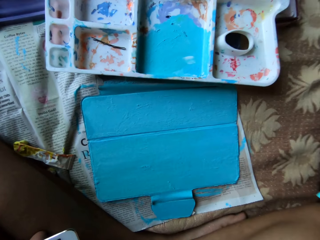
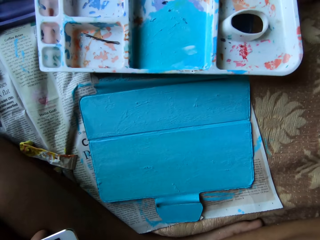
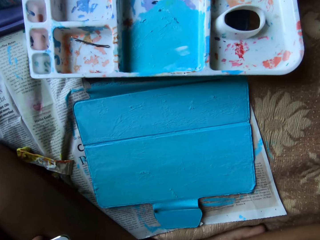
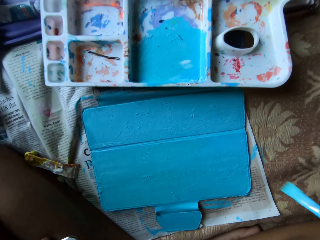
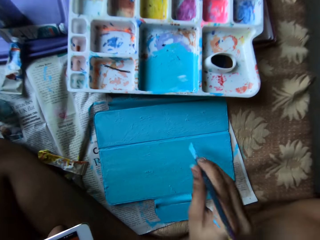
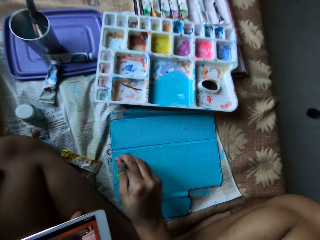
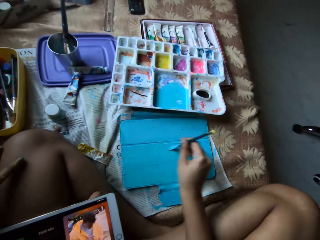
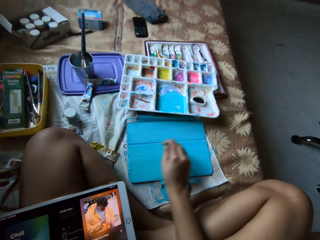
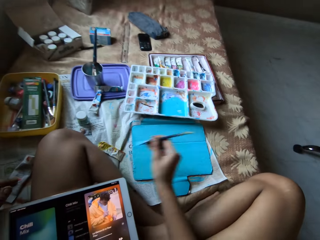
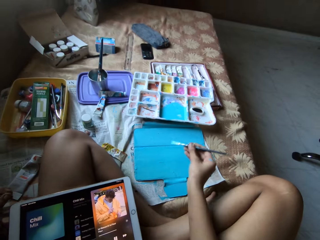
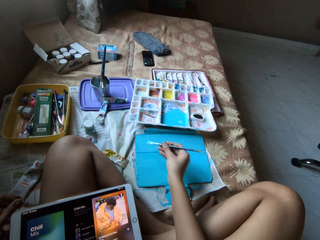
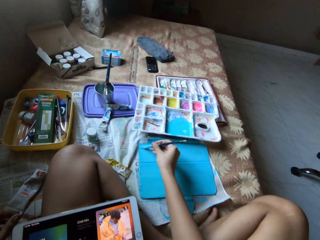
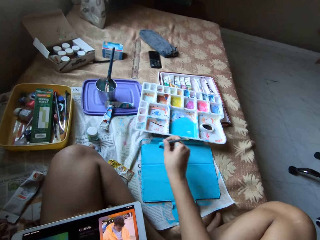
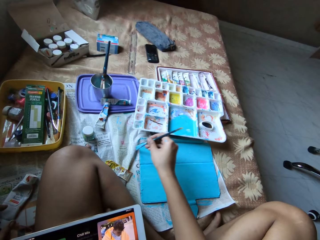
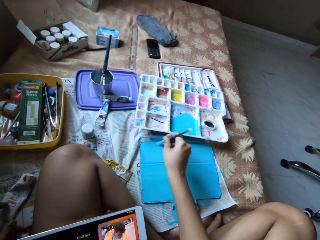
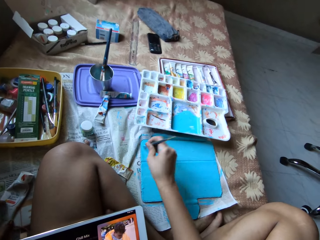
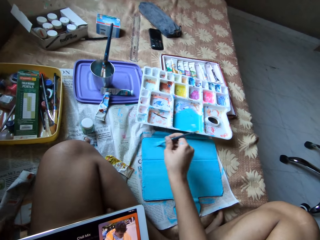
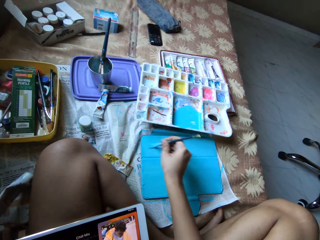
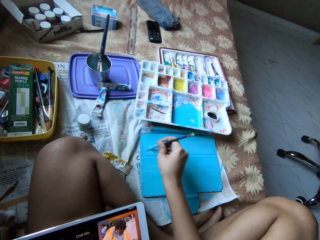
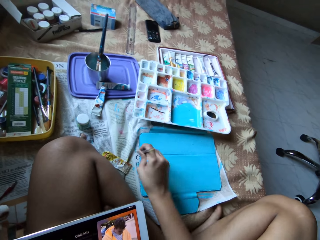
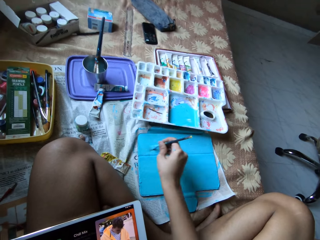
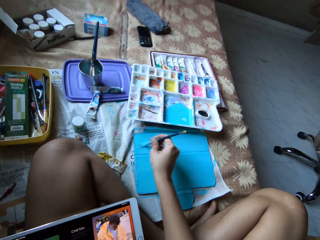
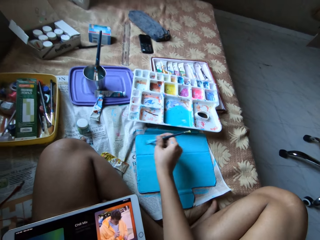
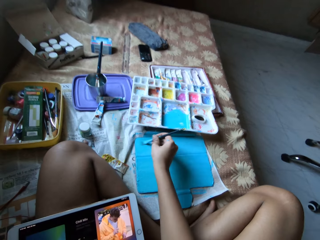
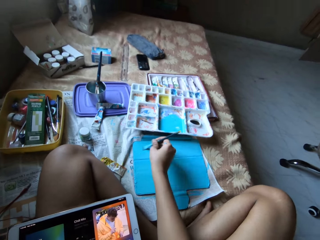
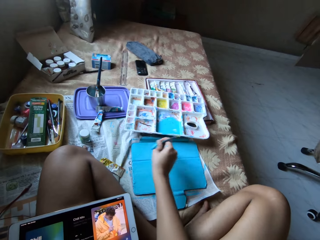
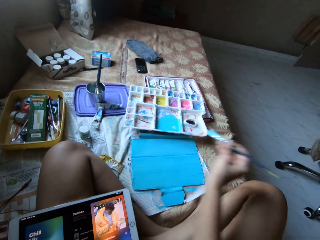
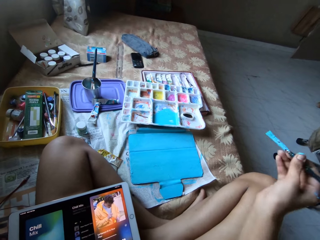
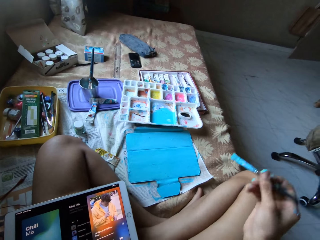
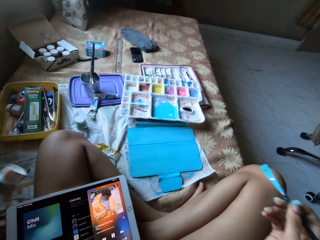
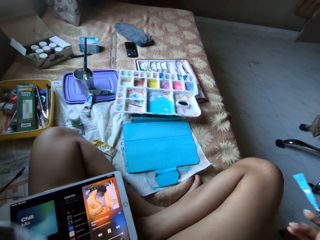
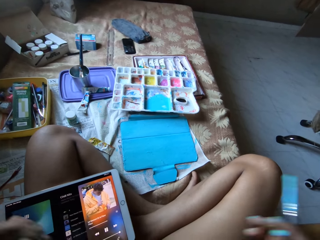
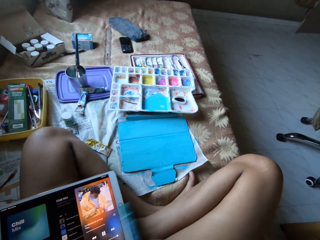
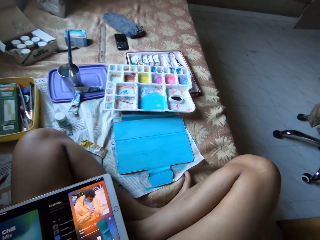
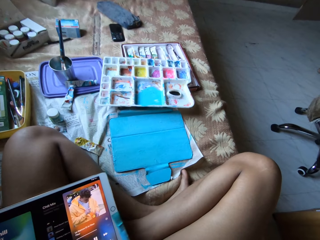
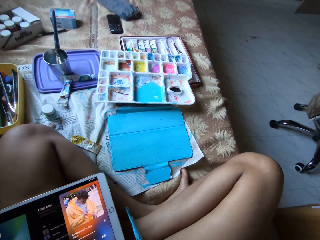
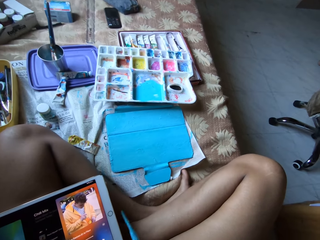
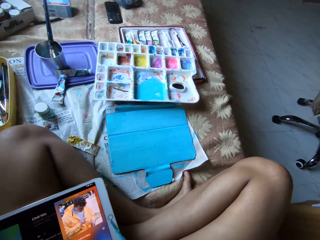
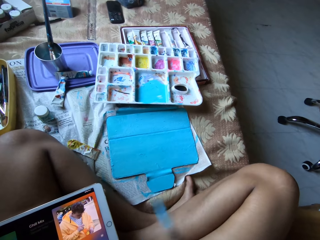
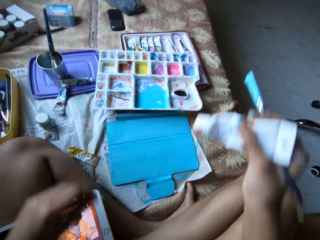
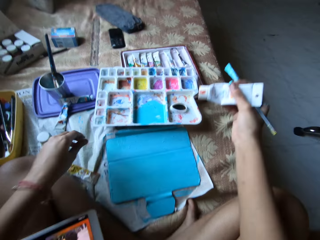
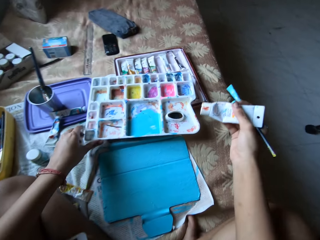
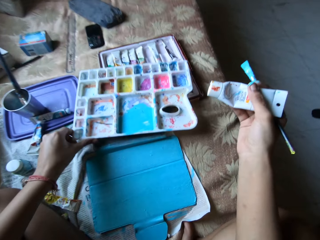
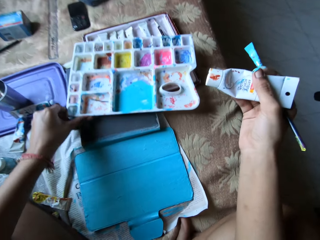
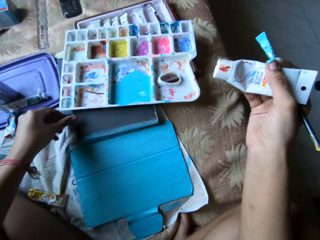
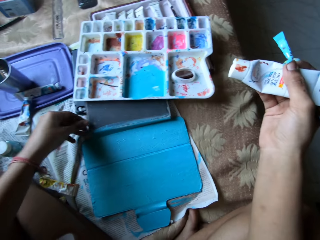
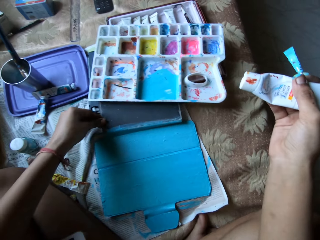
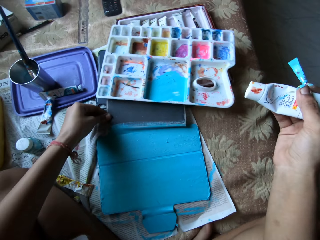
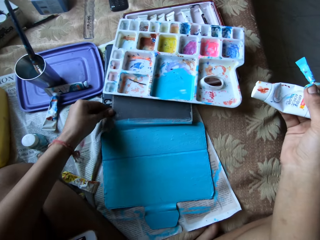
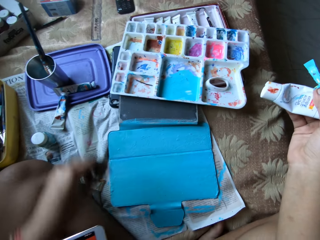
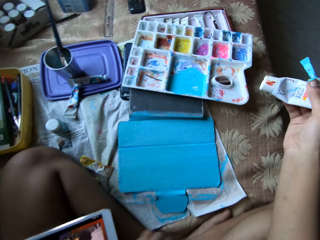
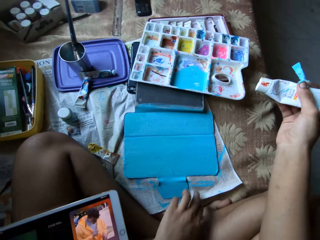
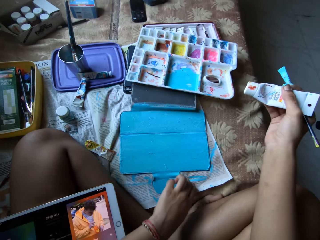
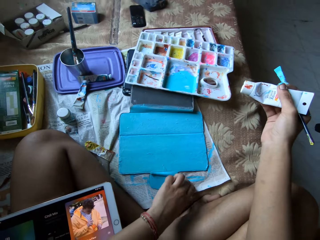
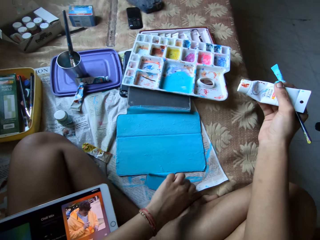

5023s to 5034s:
The camera wearer paints the tablet case with the paintbrush in her right hand. She picks the white paint tube from the bed with her left hand. She passes the white paint tube from her left hand to her right hand. She holds the paintbrush. She adjusts the paint palette on the bed with her left hand. She adjusts the tablet case on the bed with her left hand. She holds a newspaper on the bed with her left hand.

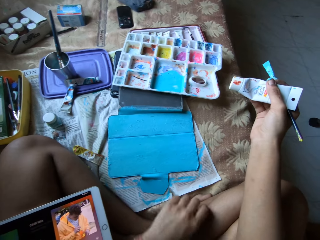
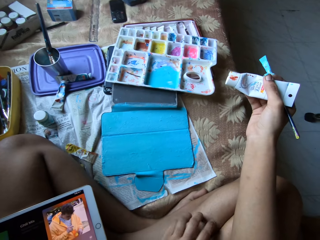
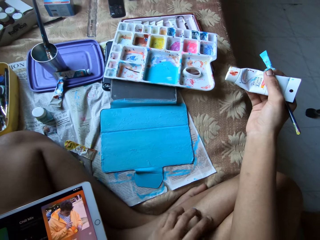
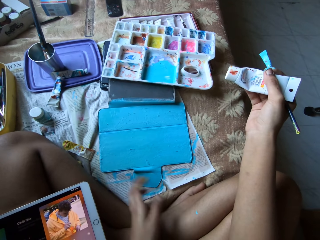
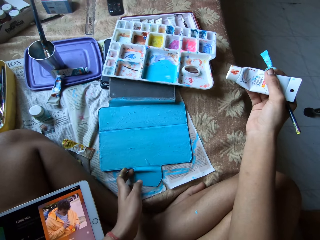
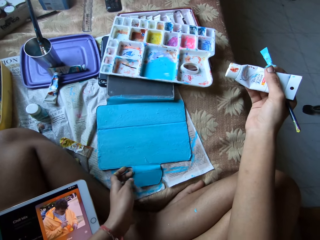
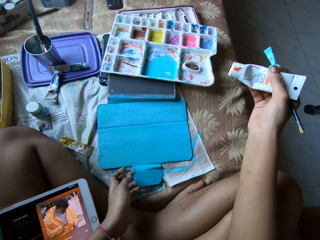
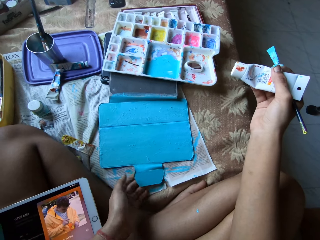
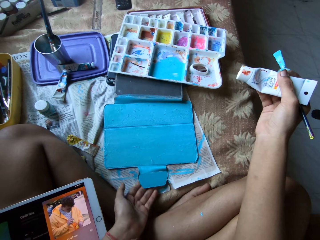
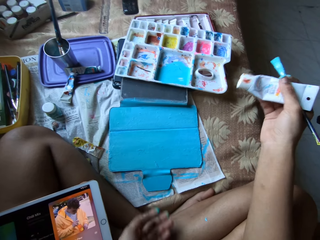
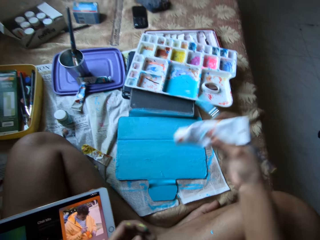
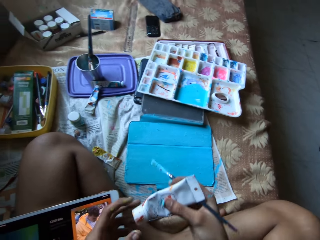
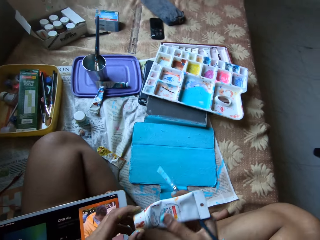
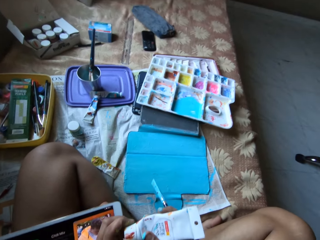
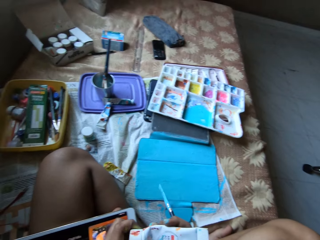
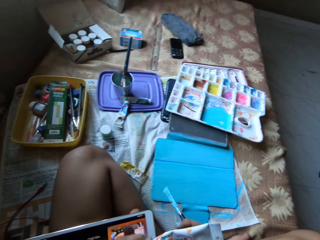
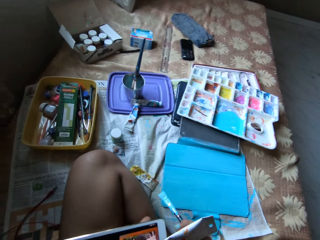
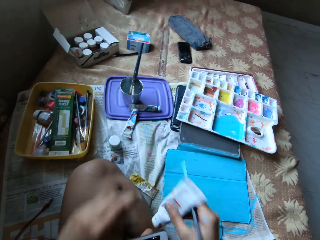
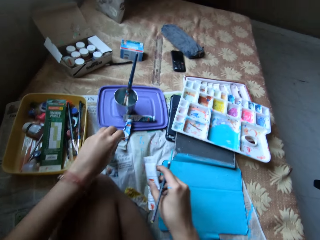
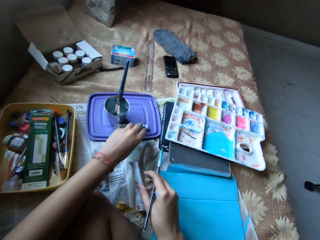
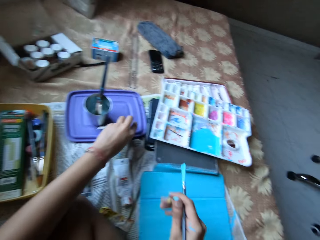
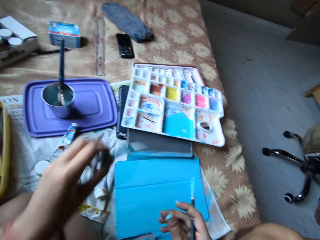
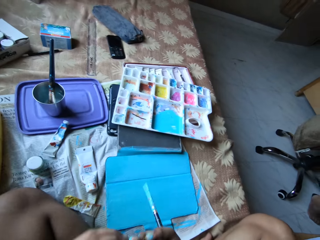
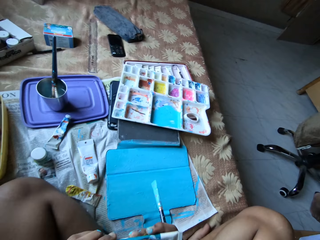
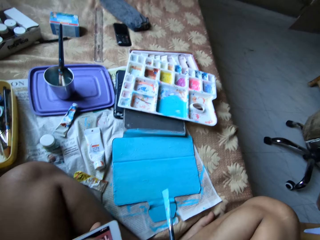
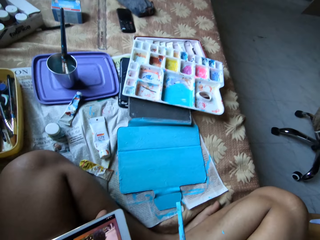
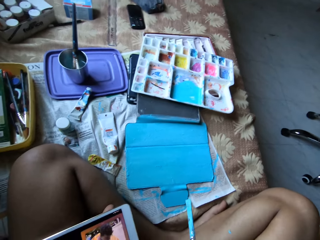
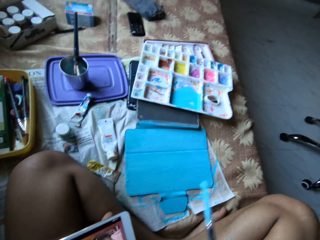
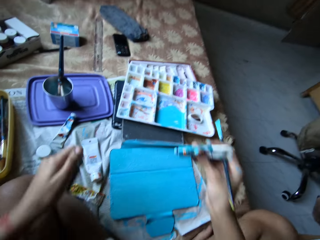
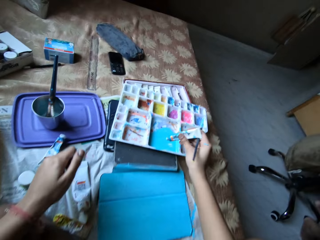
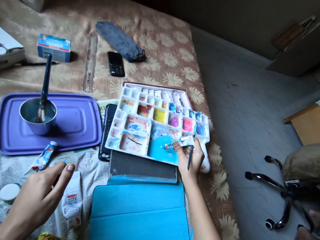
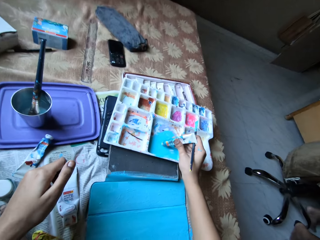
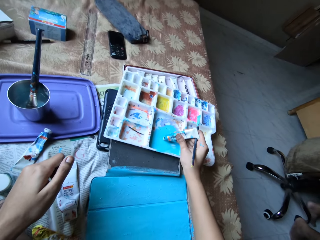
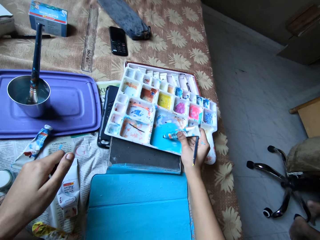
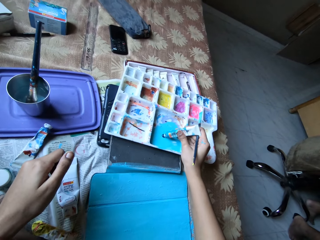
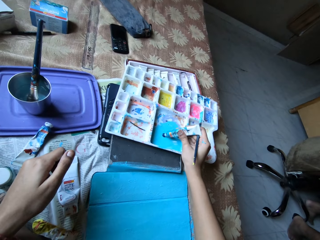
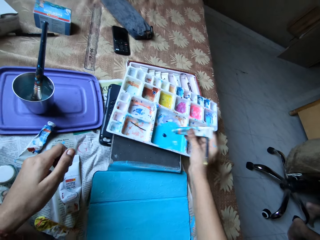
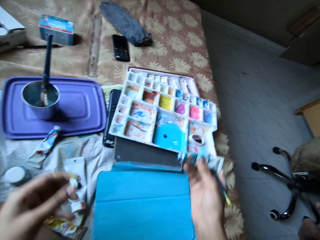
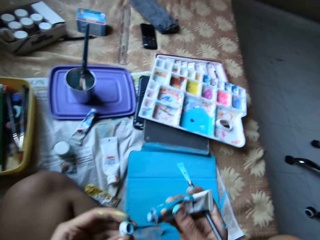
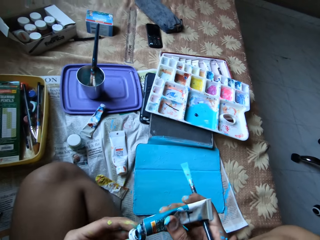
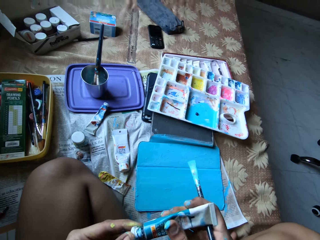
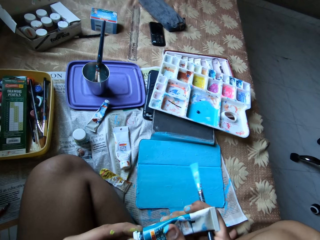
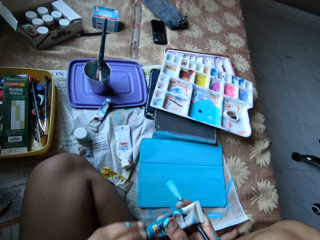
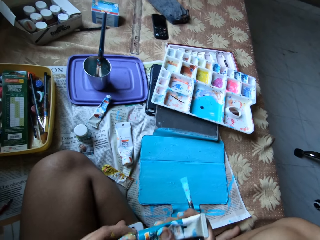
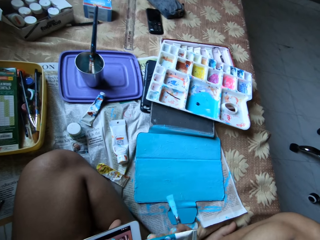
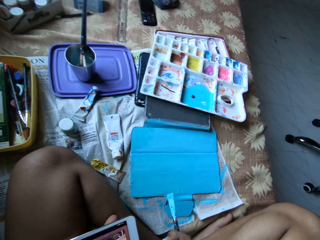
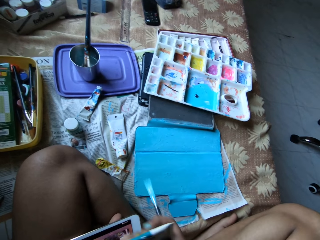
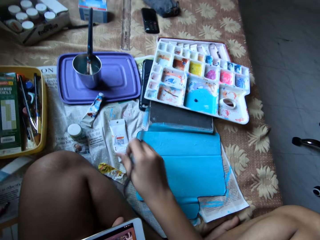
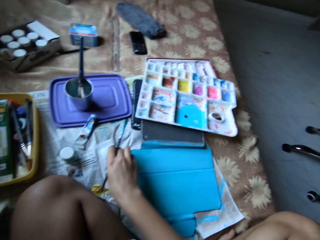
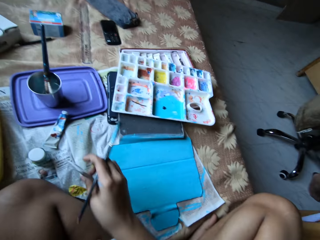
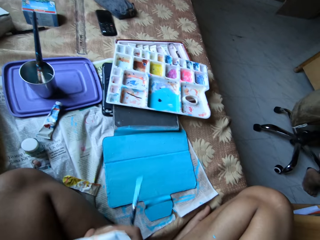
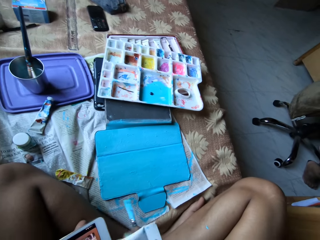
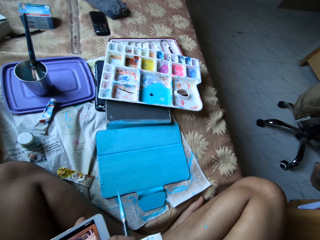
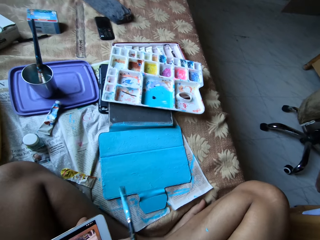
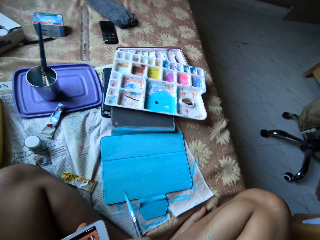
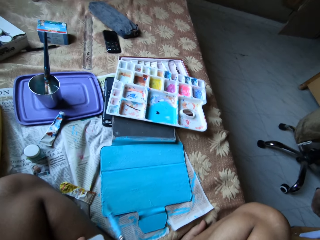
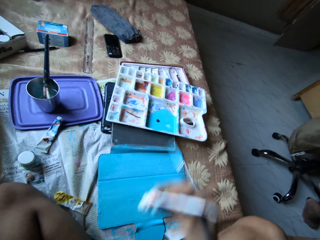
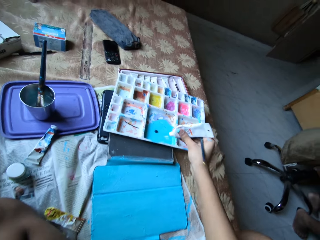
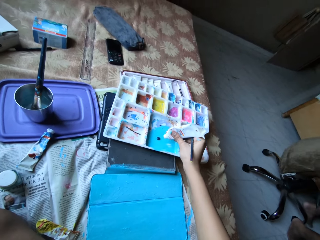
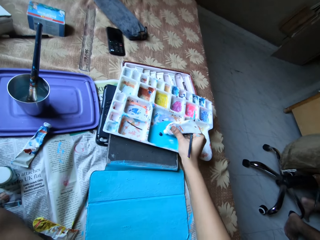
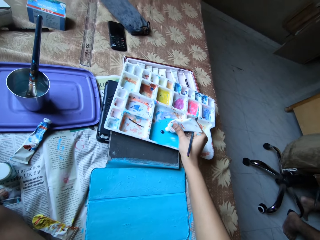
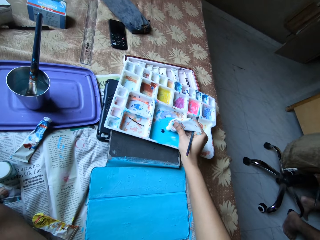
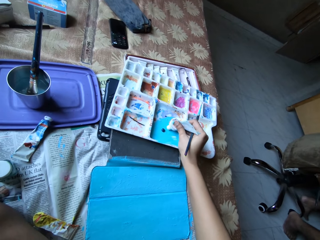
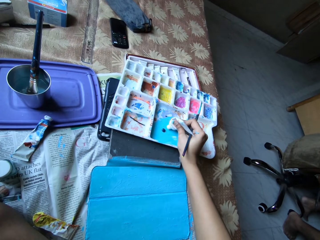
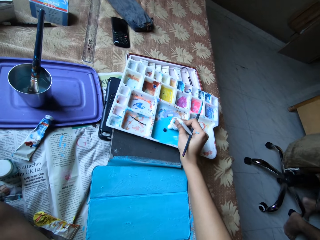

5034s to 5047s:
The camera wearer holds the paint tube. She adjusts the tablet case on the bed with her left hand. She holds the white paint tube with both hands. She tightens the lid on the white paint tube with her left hand. She holds the white paint tube with her right hand. She places the white paint tube on the bed with her right hand. She picks the blue paint tube from the bed with her left hand. She holds the blue paint tube with both hands. She removes the lid from the blue paint tube with her left hand. She holds the blue paint tube with her right hand. She applies the paint from the blue paint tube on the paint palette with her right hand. She covers the blue paint tube with the lid in her left hand. She holds the blue paint tube with her left hand. She places the blue paint tube on the bed with her left hand. She picks the white paint tube from the bed with her left hand. She holds the white paint tube with both hands. She removes the lid from the white paint tube with her left hand. She holds the white paint tube with her right hand. She applies the paint from the white paint tube on the paint palette with her right hand.
